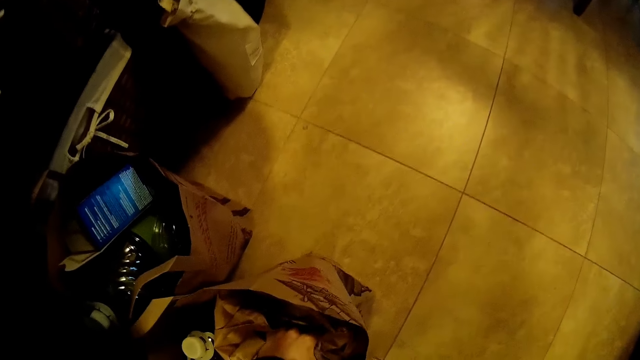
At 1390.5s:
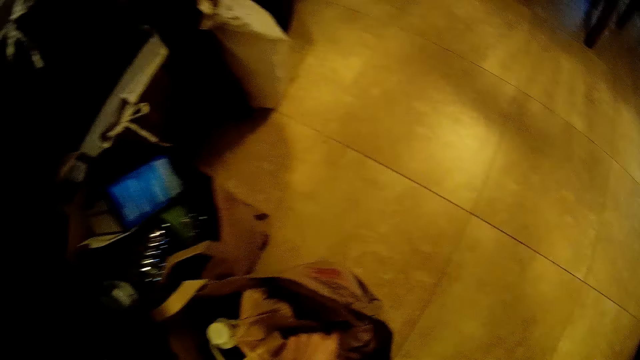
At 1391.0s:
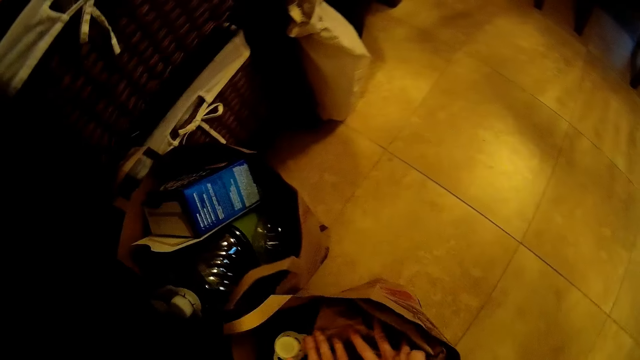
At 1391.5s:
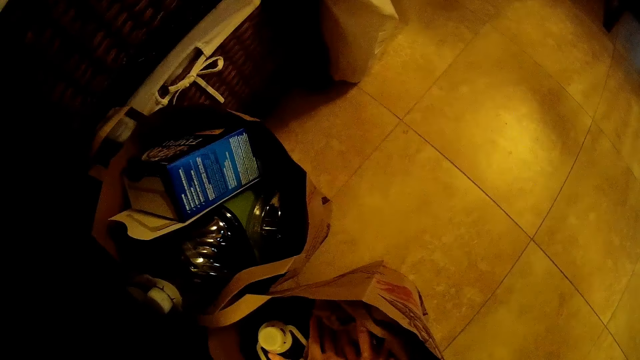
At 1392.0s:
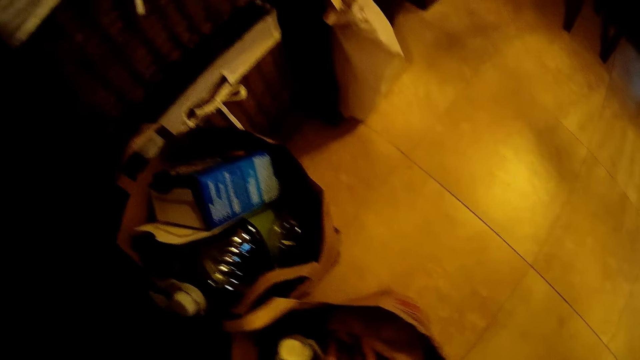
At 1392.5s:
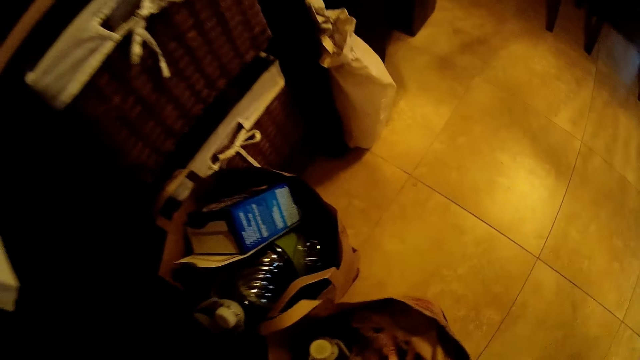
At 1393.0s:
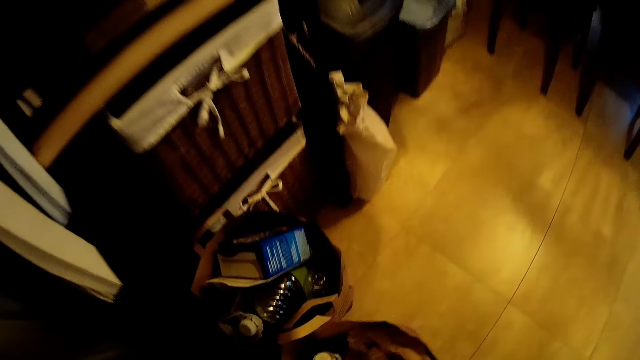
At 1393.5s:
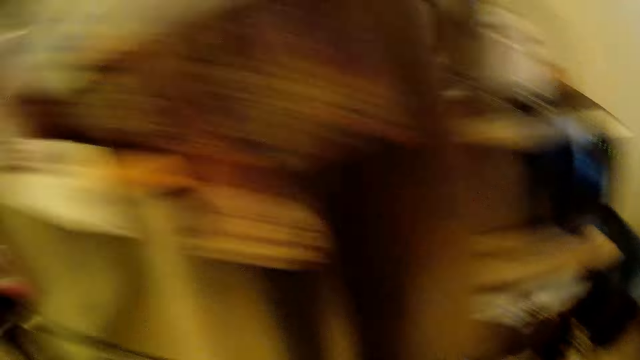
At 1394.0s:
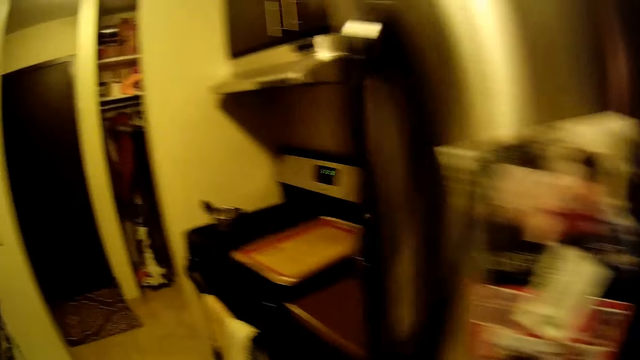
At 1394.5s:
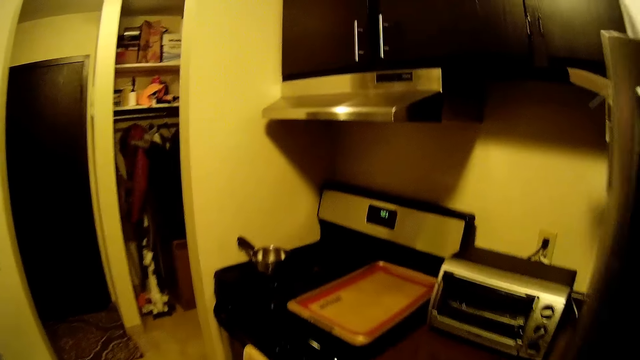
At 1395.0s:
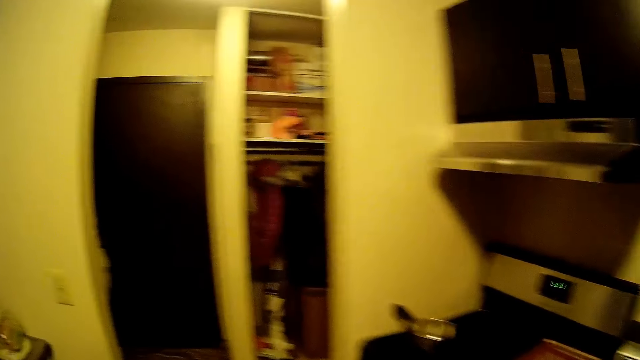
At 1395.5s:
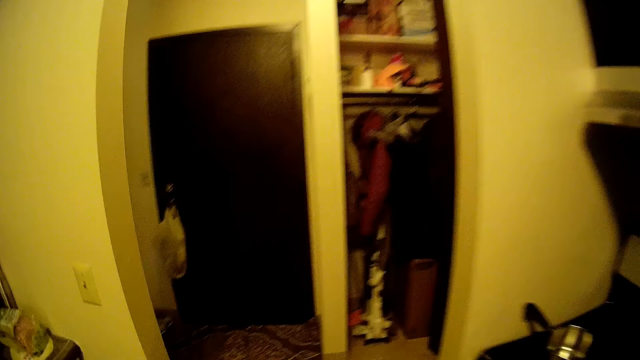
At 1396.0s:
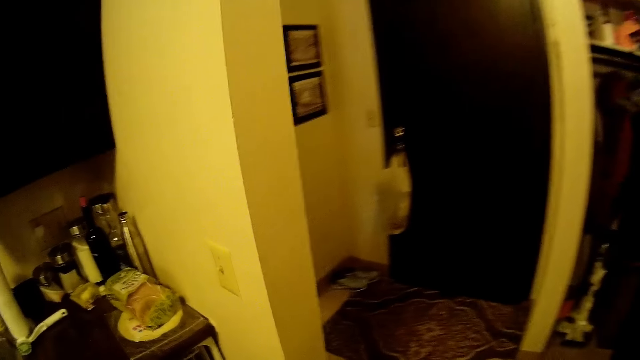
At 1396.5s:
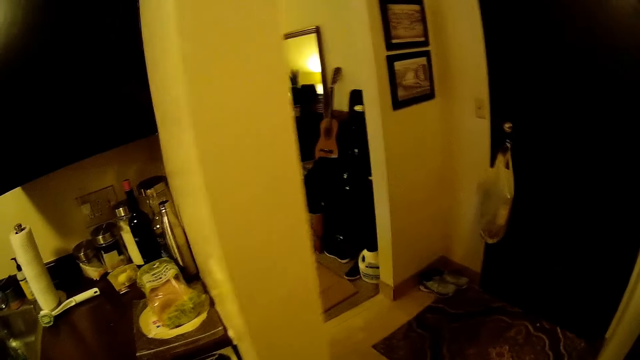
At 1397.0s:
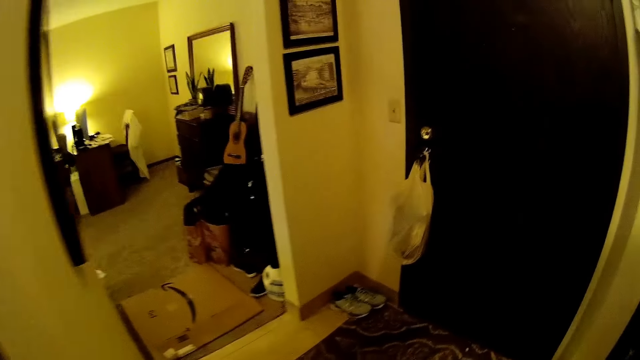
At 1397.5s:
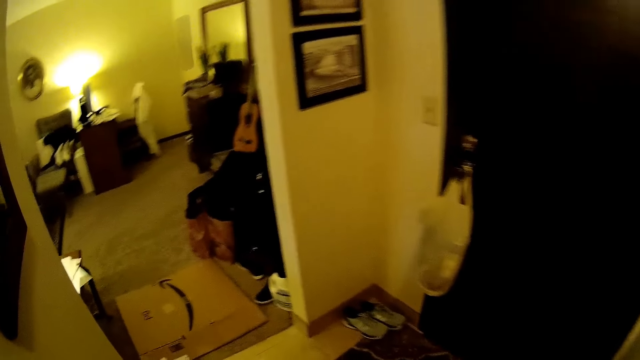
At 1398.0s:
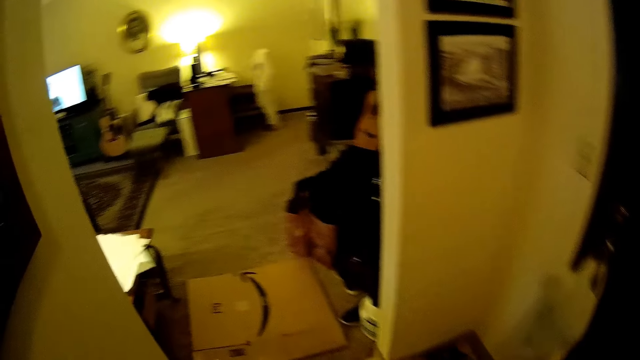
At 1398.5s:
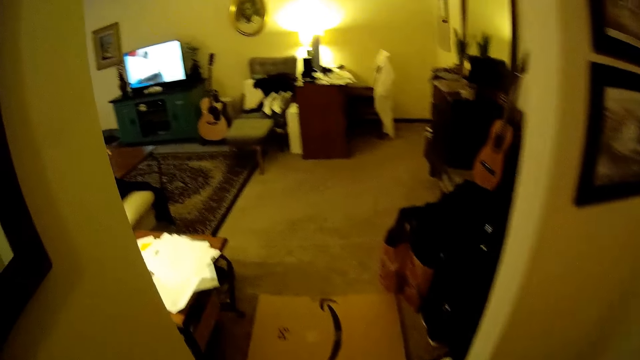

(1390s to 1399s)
The camera wearer adjusts pieces of paper in a shopping bag. They walk around a room.

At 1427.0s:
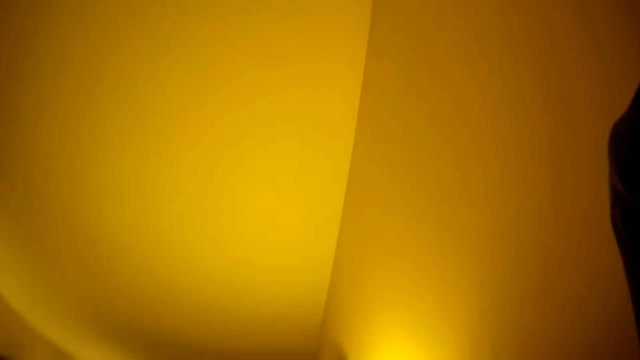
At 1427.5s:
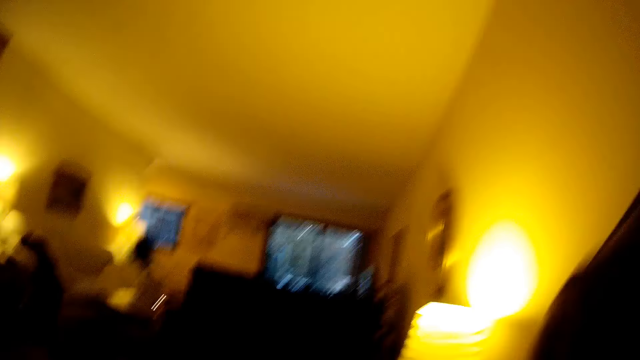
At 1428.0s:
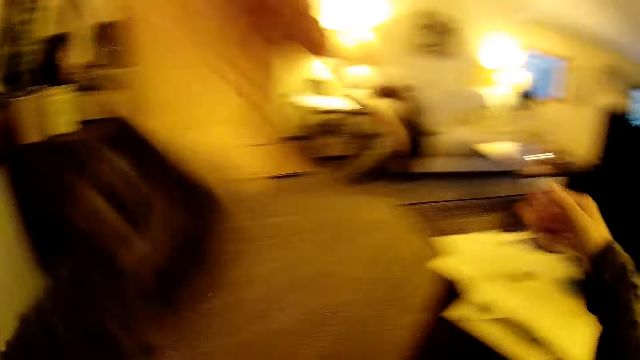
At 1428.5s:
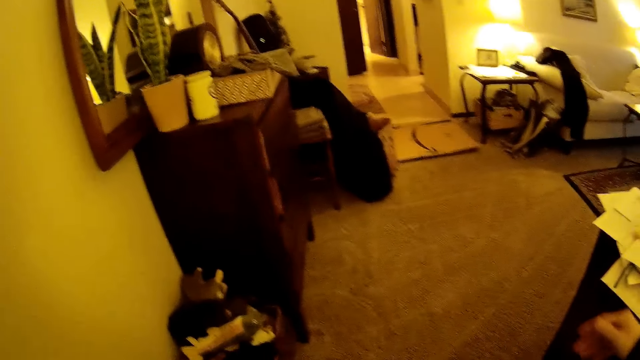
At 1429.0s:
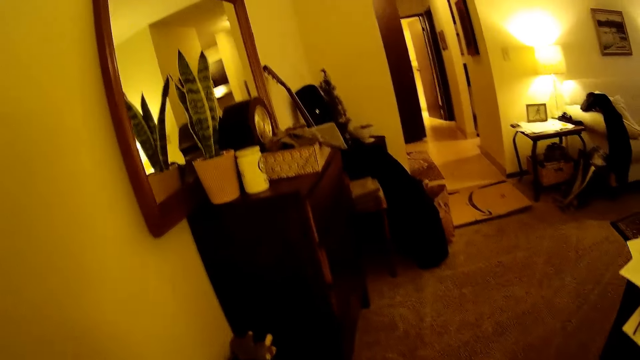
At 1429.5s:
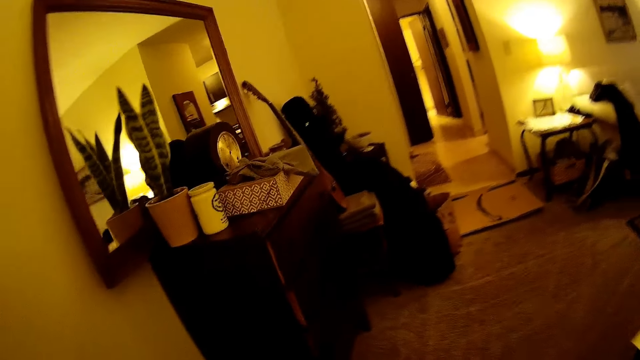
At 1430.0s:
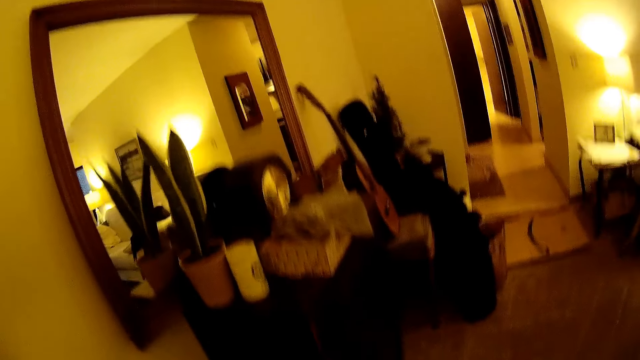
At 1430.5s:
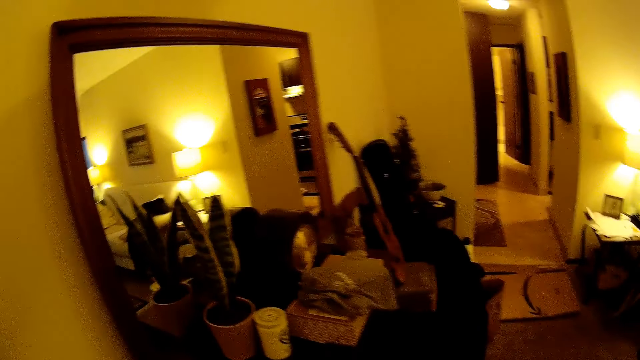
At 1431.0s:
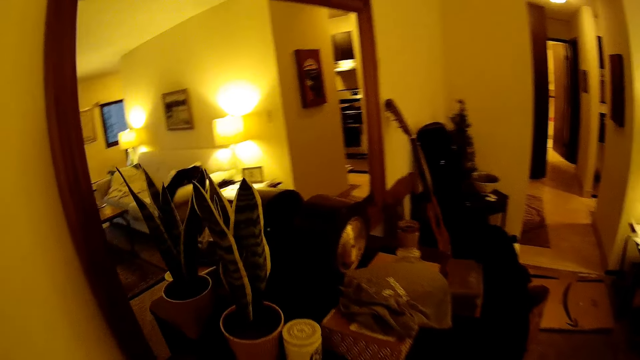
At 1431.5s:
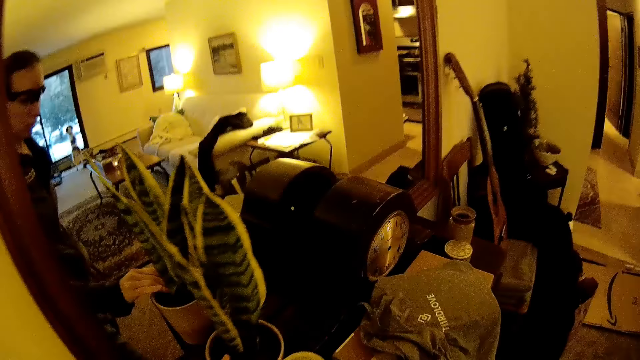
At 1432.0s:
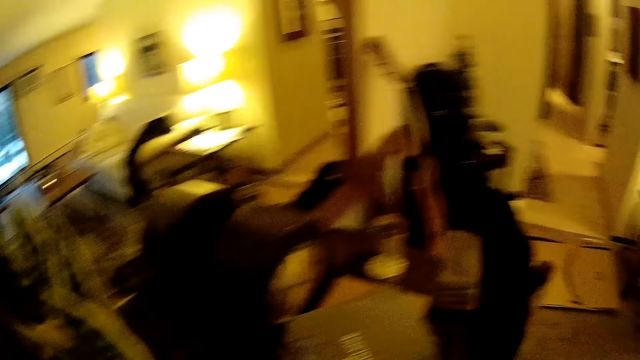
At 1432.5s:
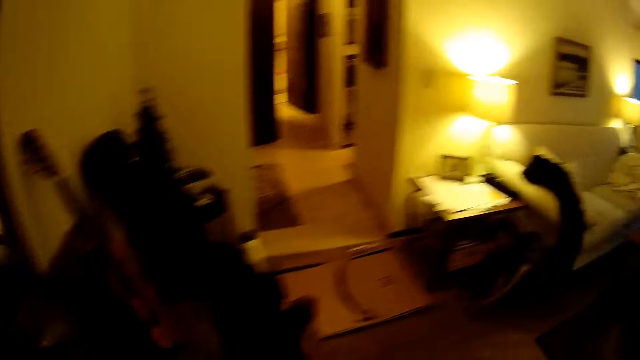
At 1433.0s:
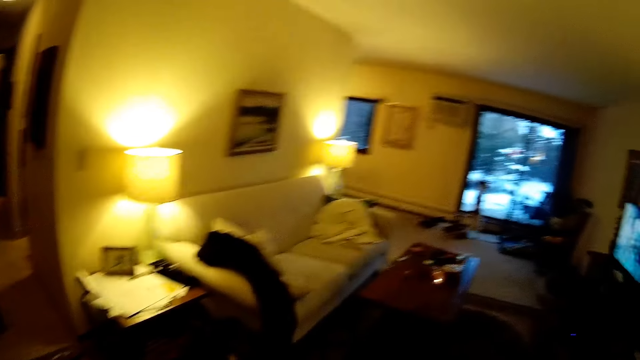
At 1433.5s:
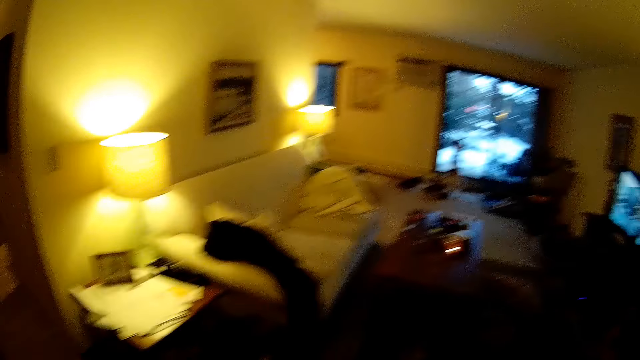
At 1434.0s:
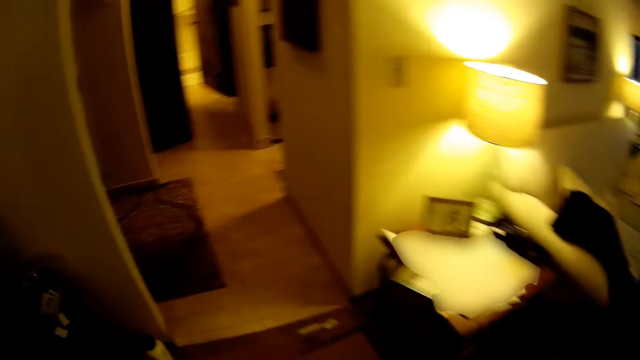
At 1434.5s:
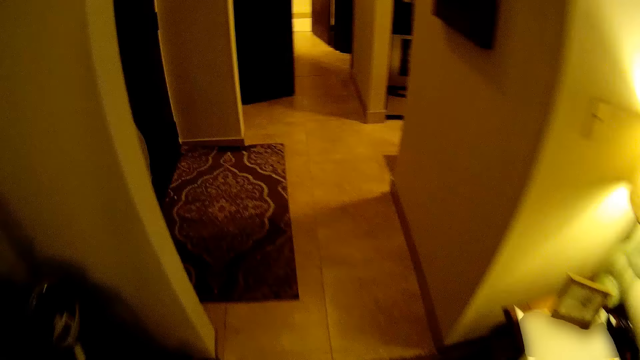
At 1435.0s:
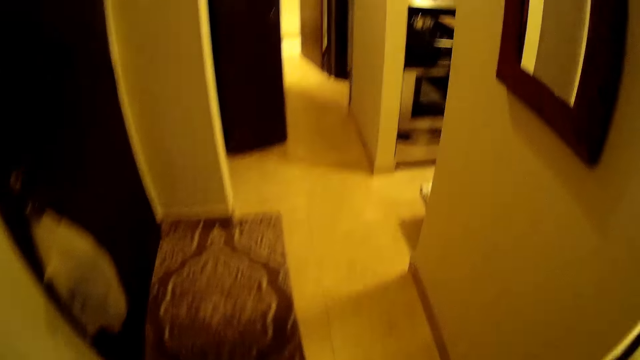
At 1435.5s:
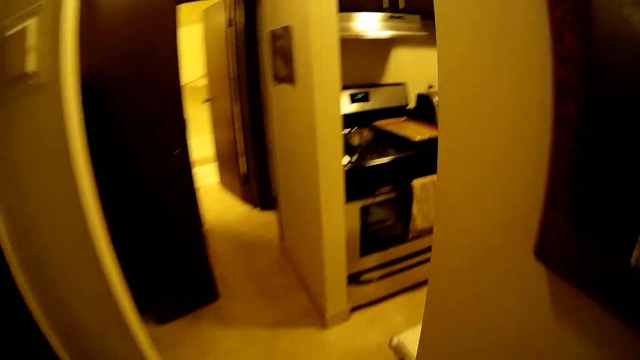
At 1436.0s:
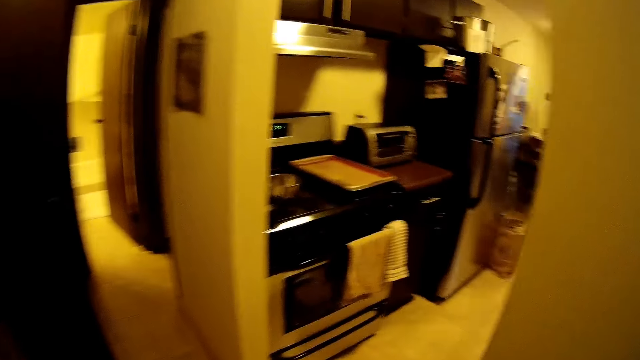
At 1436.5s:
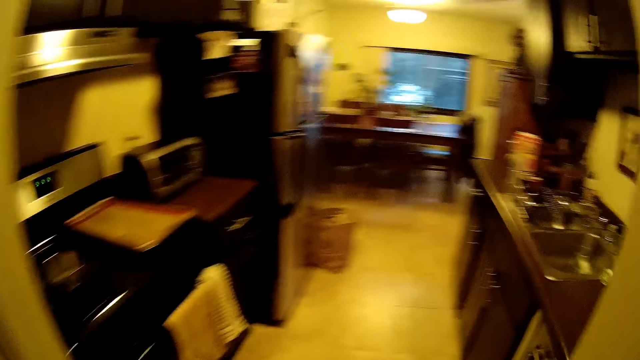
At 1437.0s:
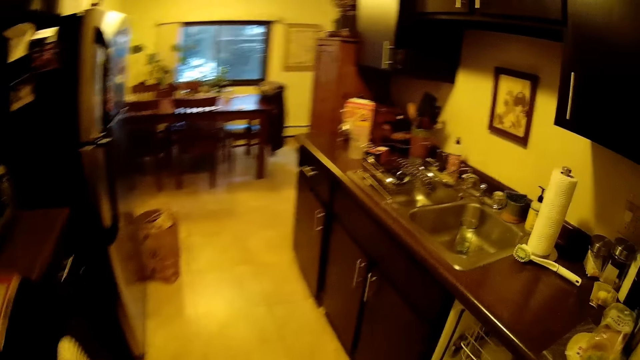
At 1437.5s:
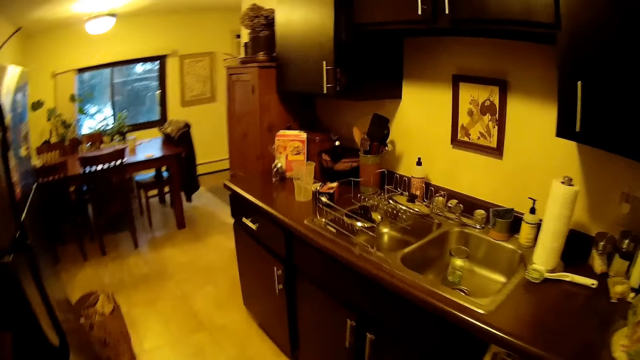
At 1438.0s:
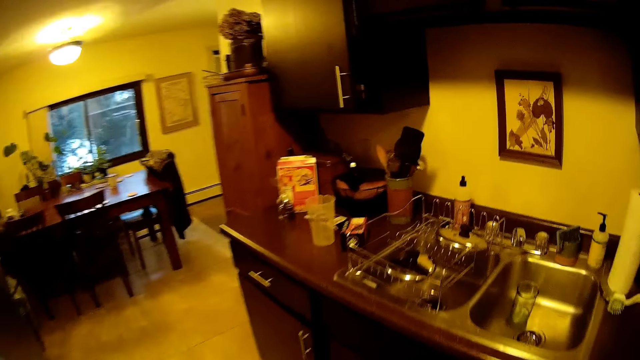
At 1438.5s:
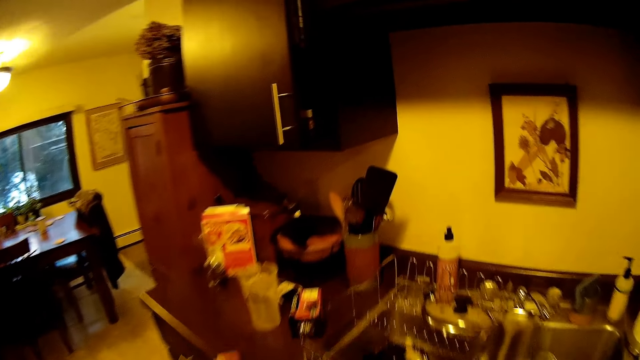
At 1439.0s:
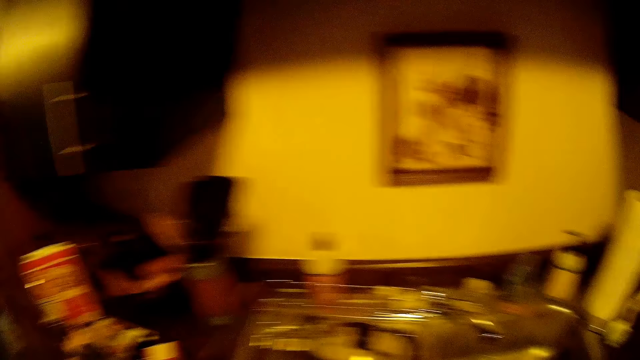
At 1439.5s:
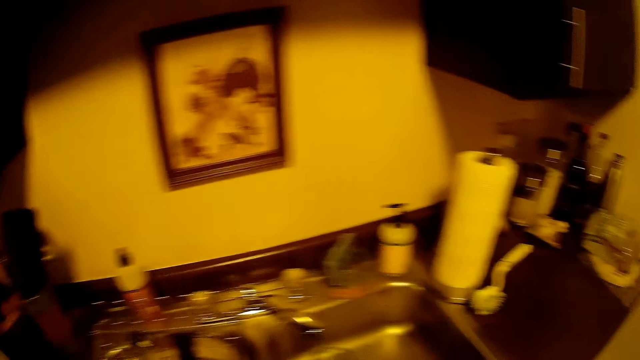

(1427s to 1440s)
The camera wearer walks around a room. She places her hand on the flower pot. She moves the flower pot. She walks around the room. She walks into the kitchen.
